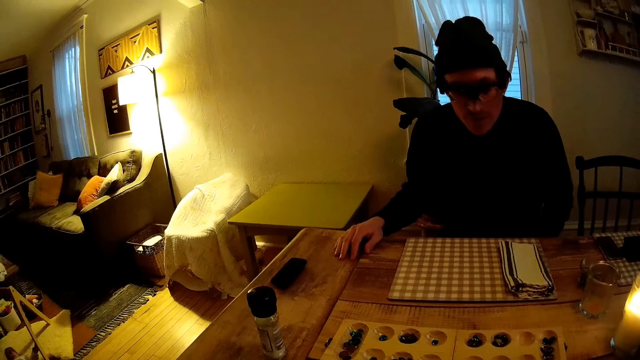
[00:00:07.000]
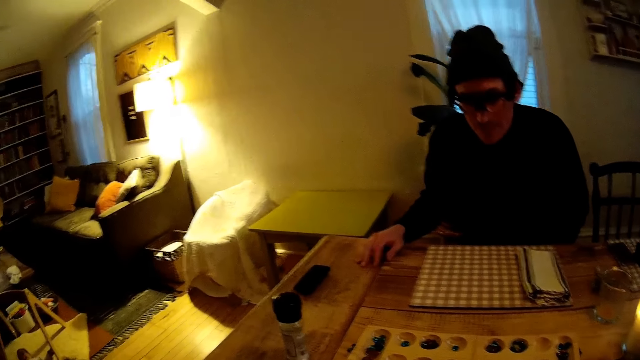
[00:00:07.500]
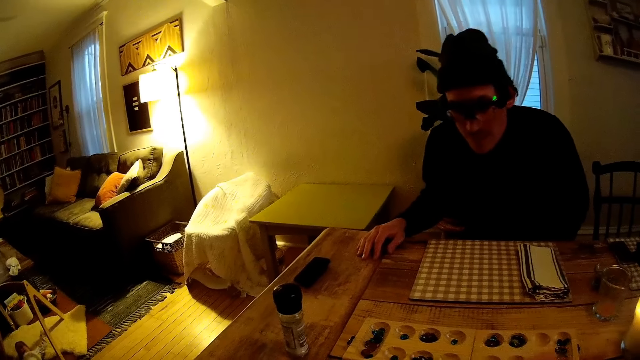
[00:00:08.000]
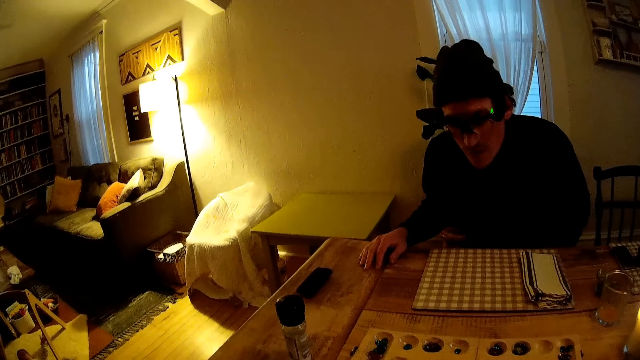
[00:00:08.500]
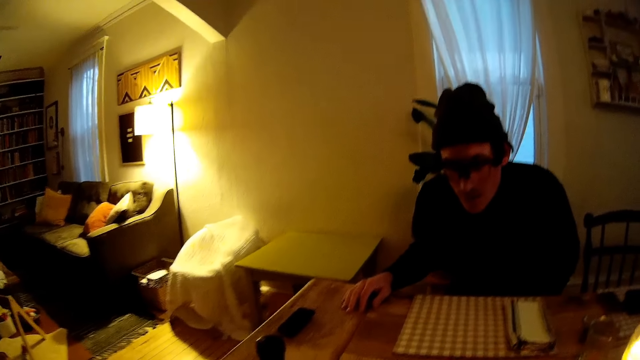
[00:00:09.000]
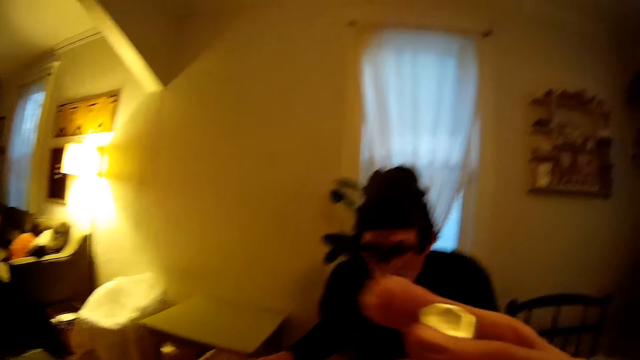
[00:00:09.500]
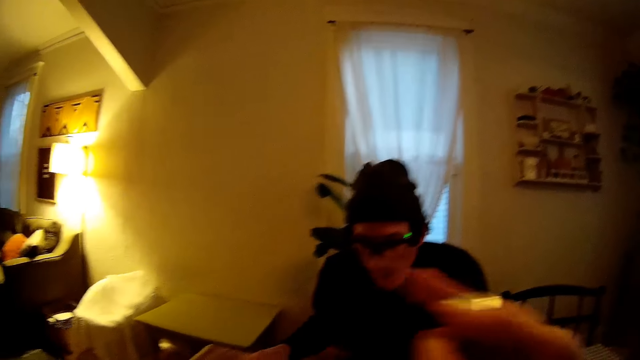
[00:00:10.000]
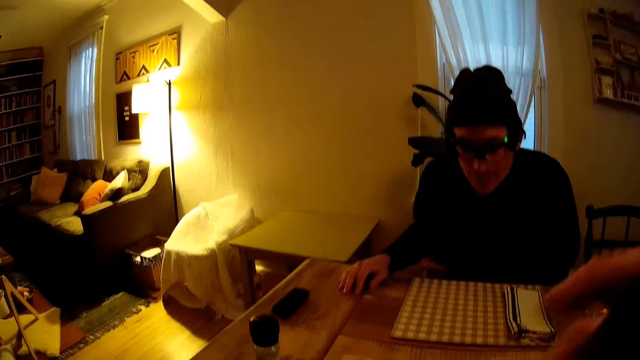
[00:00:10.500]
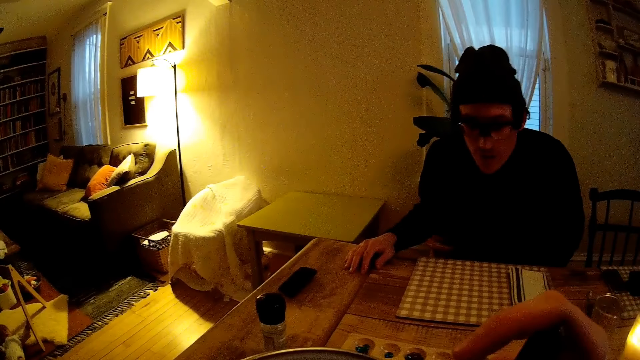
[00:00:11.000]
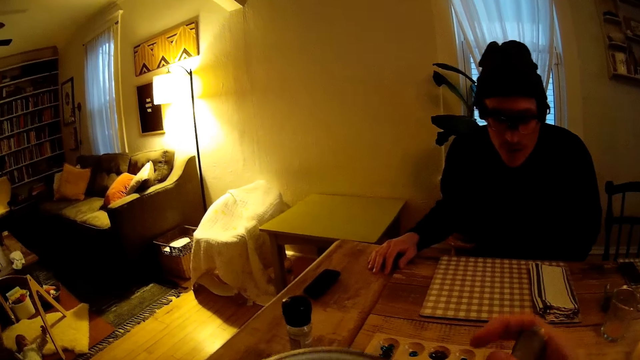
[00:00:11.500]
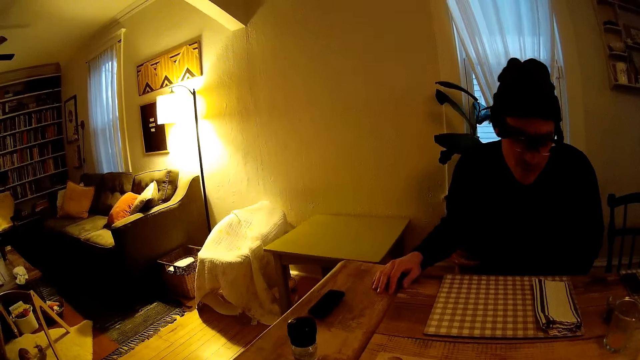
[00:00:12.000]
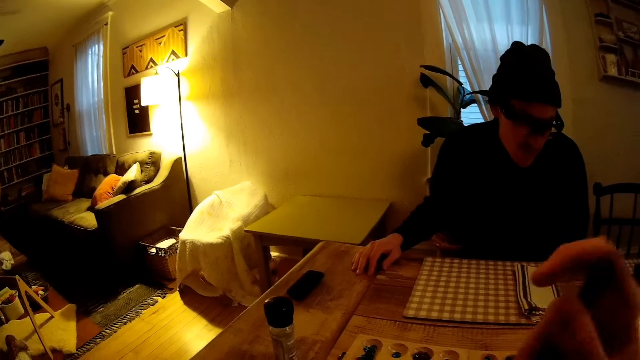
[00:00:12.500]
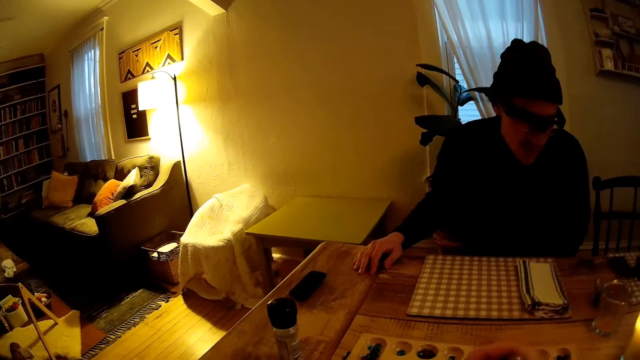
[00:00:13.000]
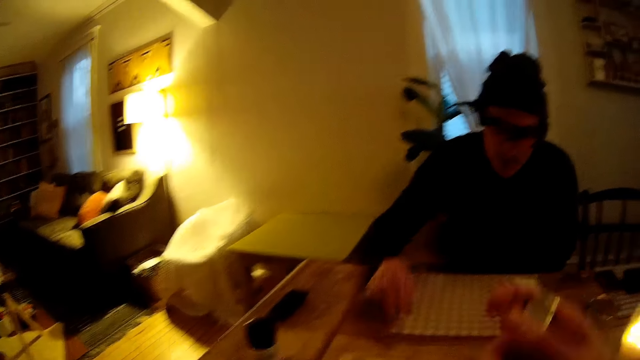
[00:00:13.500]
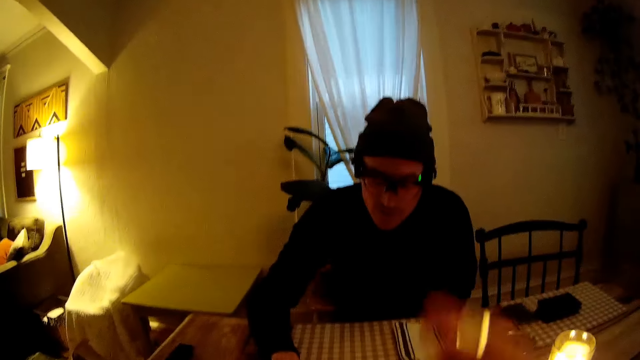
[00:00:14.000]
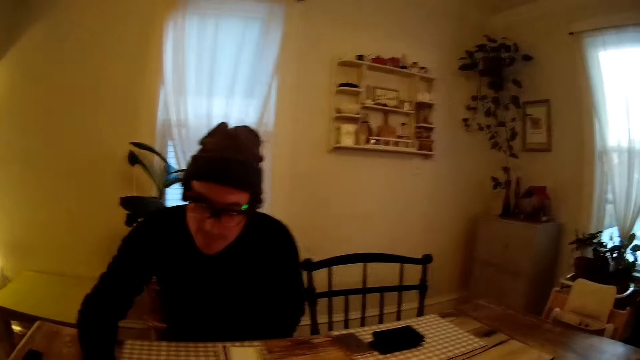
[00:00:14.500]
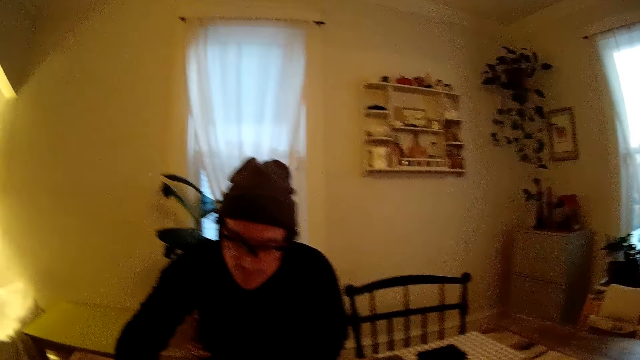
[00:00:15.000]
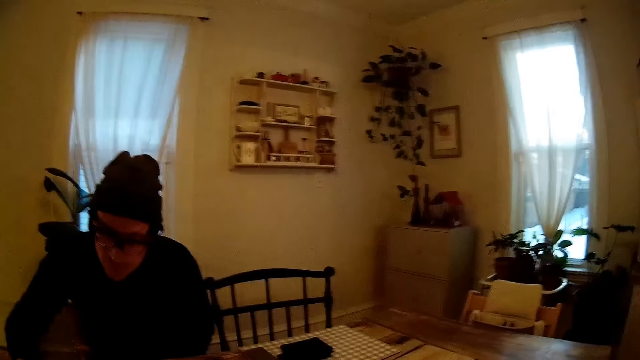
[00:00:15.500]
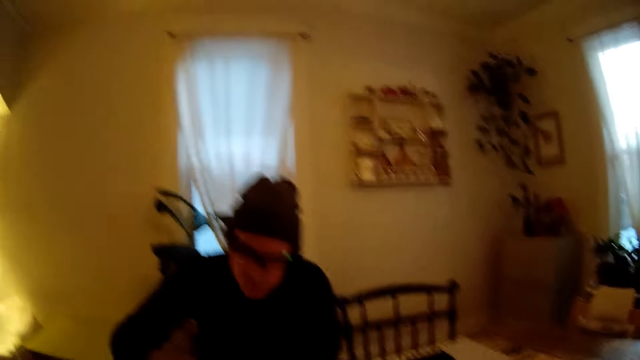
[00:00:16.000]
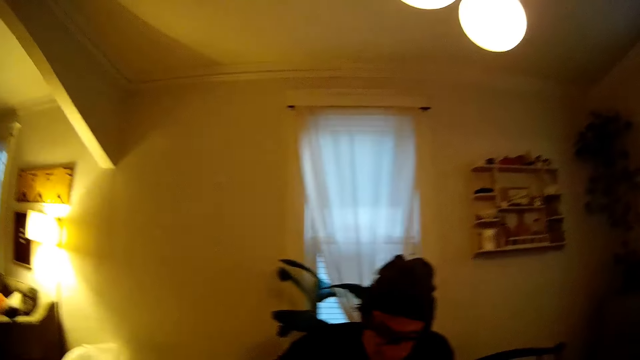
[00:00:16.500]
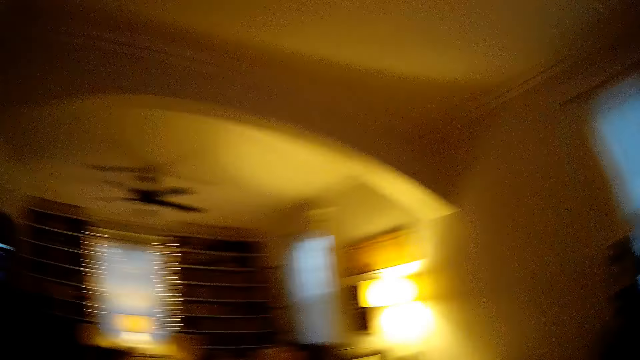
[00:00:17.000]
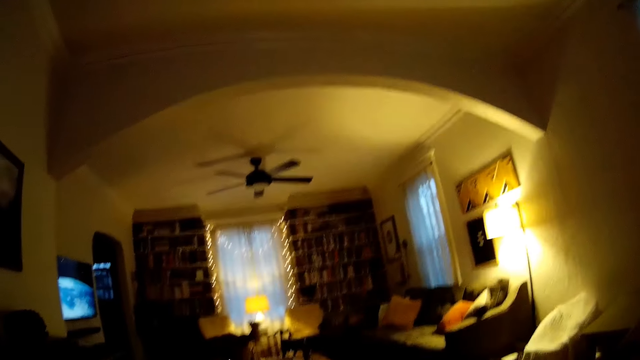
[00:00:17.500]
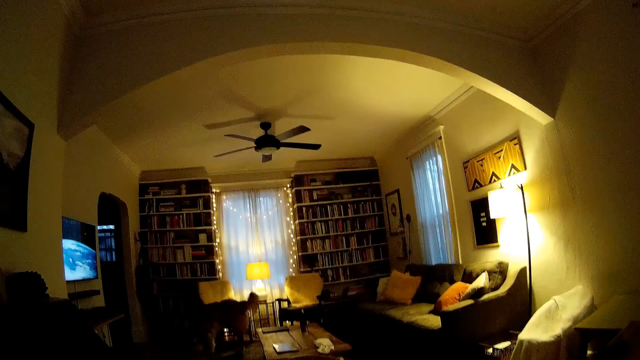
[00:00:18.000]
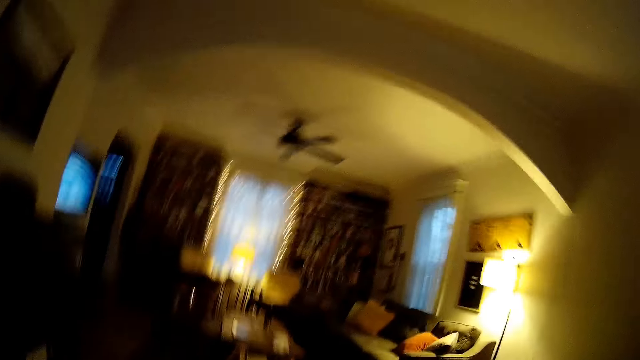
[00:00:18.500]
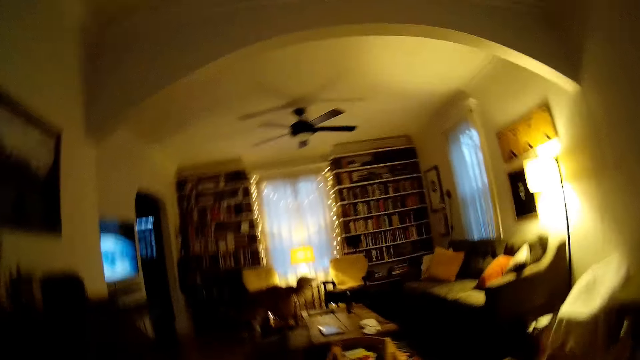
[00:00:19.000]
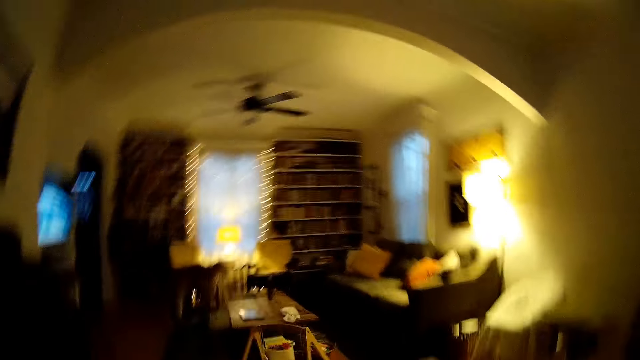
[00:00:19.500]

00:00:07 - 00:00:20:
The camera wearer holds a spoon in her right hand. She eats food from a plate with the spoon in her right hand. A man moves a game stone on the table with his right hand. The man plays a game on the table. The camera wearer looks around. She adjusts the camera.

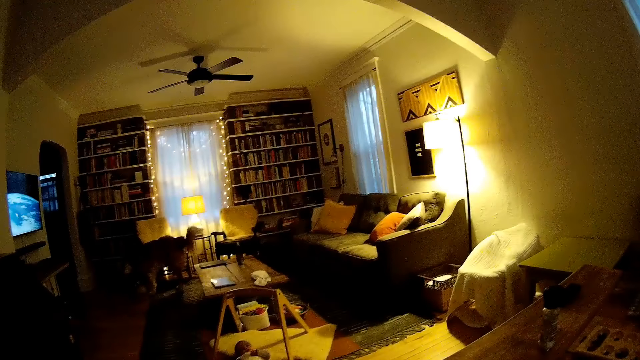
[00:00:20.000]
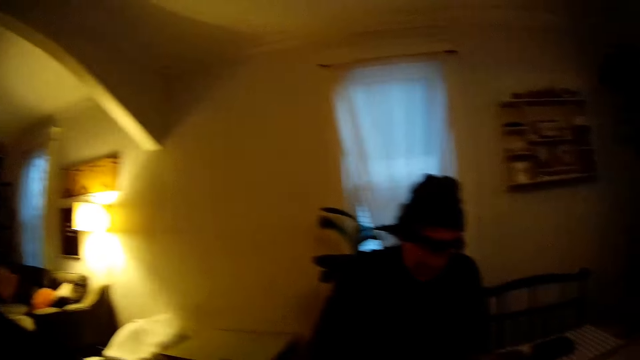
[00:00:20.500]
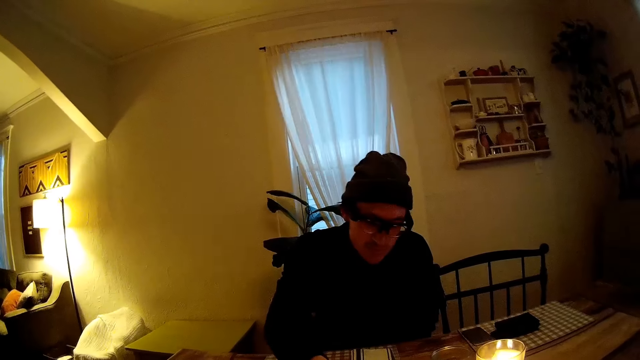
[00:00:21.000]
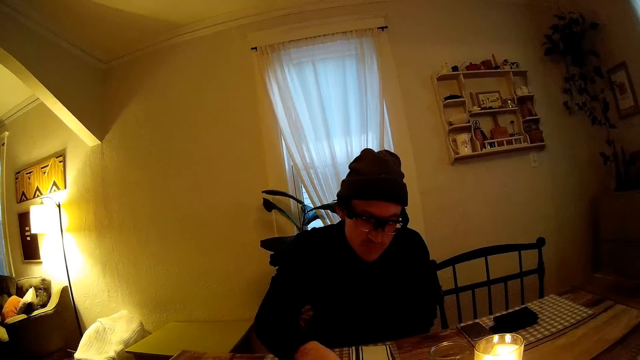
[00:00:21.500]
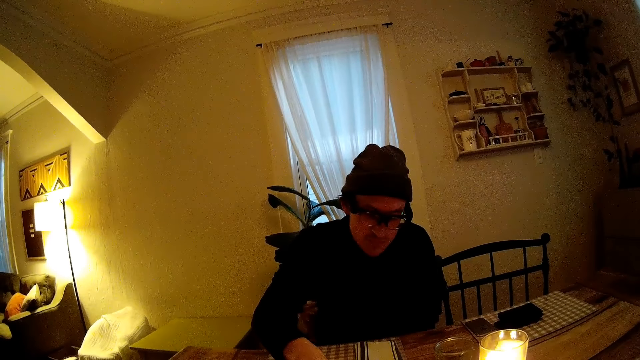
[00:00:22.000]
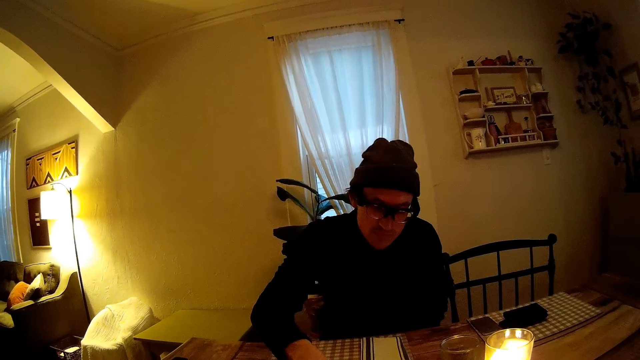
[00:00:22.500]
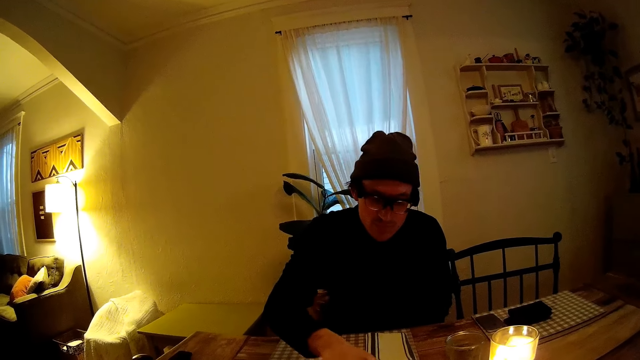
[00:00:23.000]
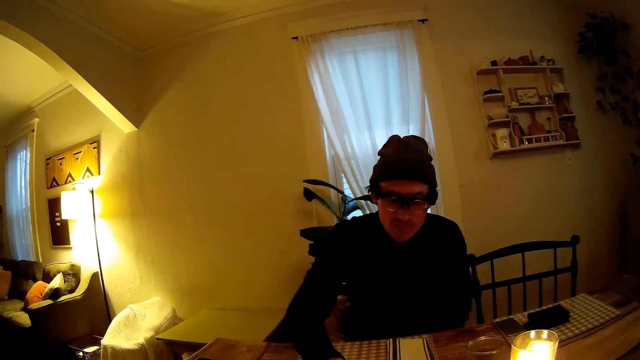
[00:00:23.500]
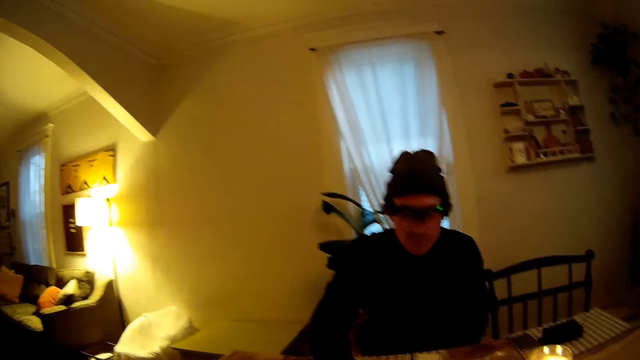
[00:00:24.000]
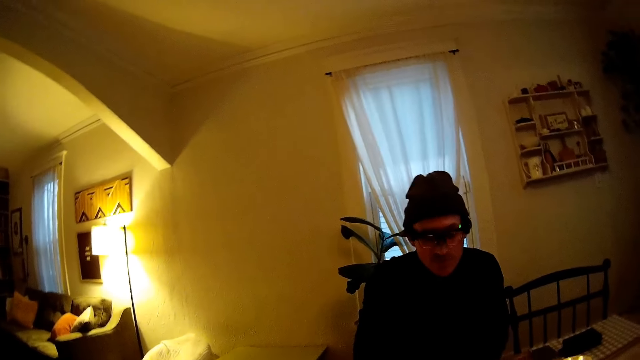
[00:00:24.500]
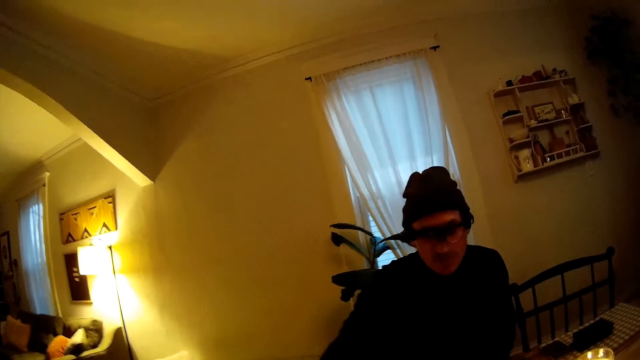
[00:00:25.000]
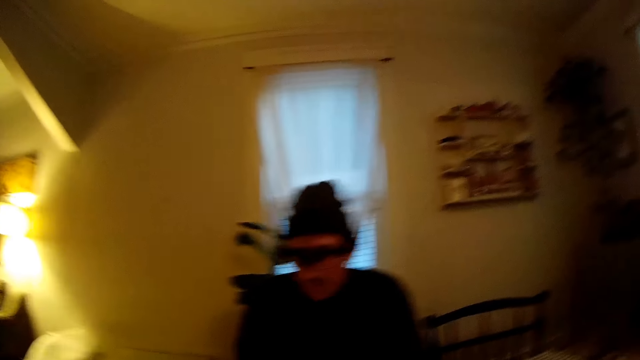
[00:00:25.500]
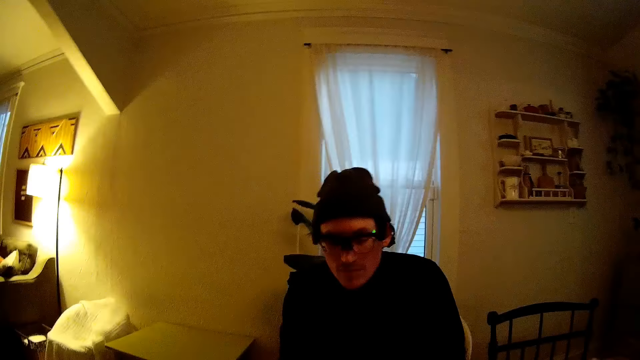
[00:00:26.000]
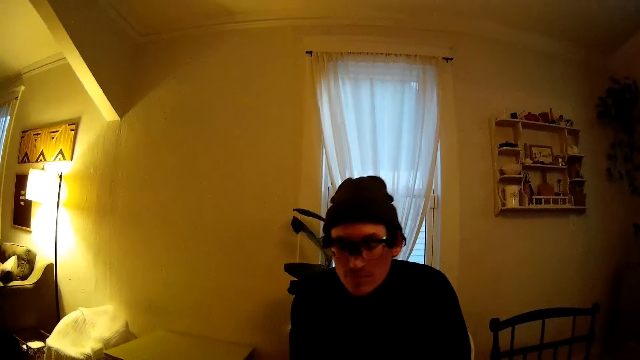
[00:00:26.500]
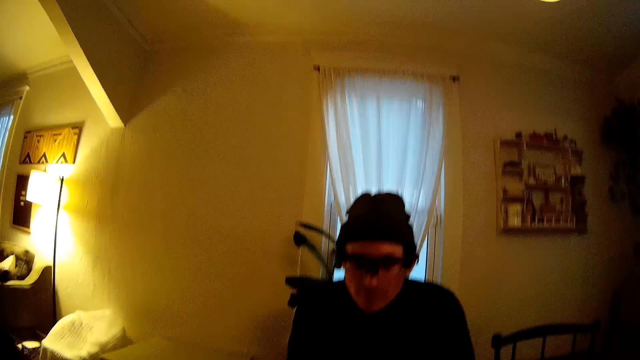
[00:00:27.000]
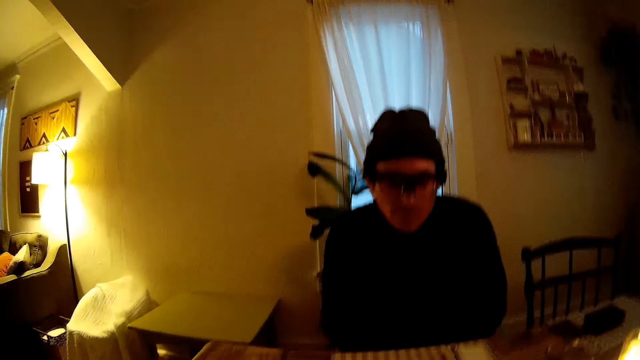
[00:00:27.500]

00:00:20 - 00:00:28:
The camera wearer looks at the man. The man plays a game on the table. The man moves a game stone on a board on the table with his right hand. The camera wearer exclaims and converses with the man.
